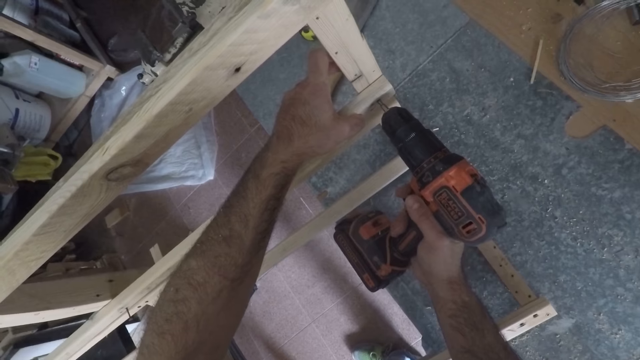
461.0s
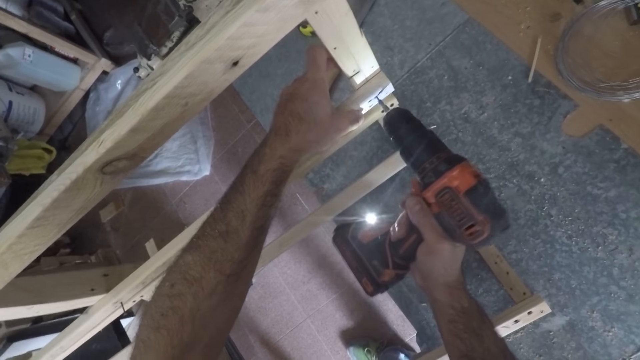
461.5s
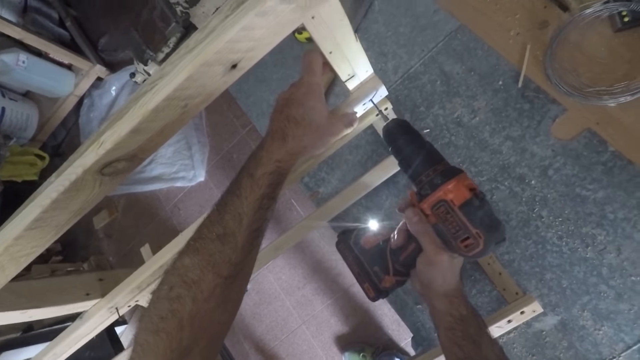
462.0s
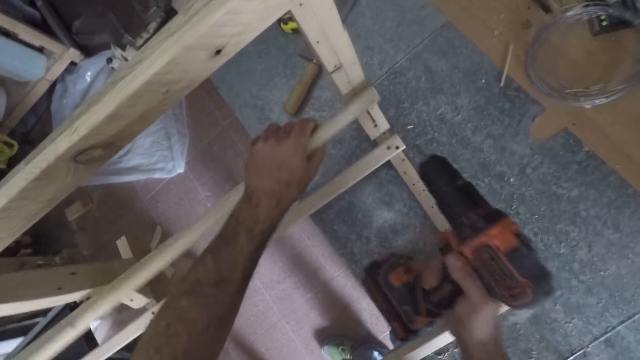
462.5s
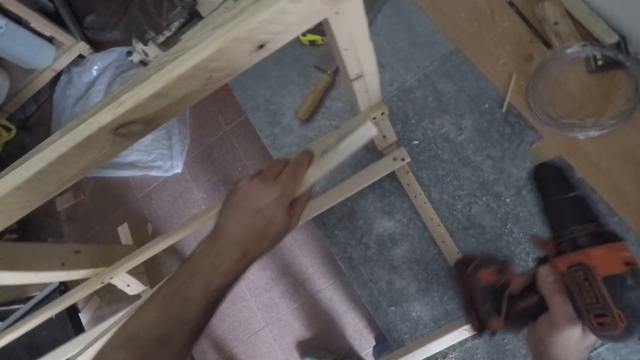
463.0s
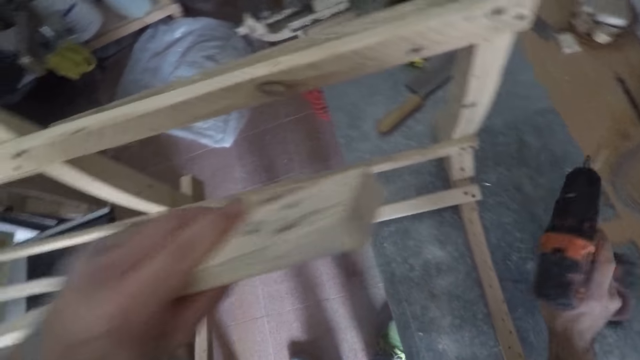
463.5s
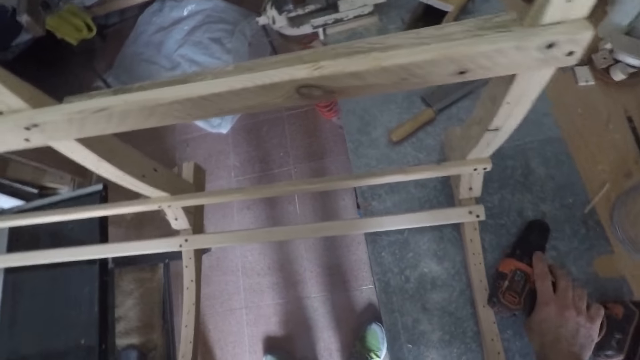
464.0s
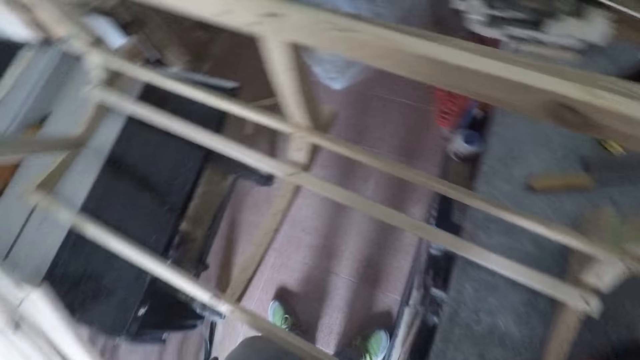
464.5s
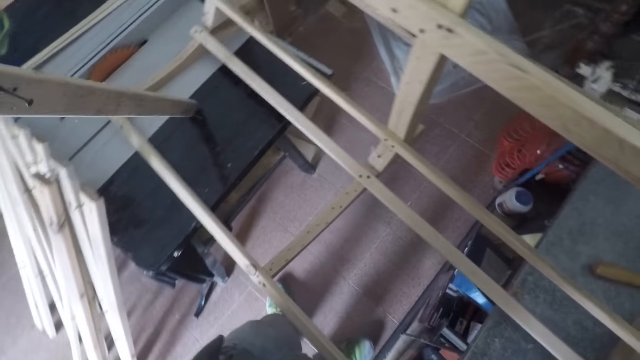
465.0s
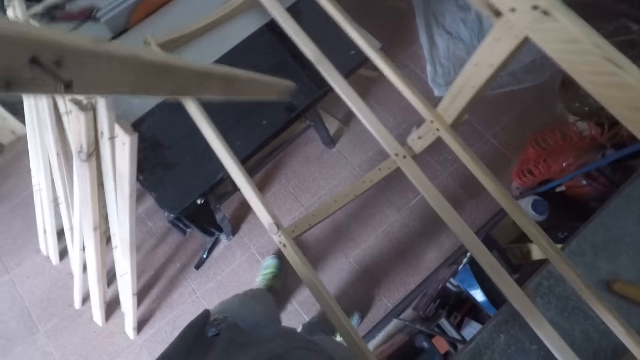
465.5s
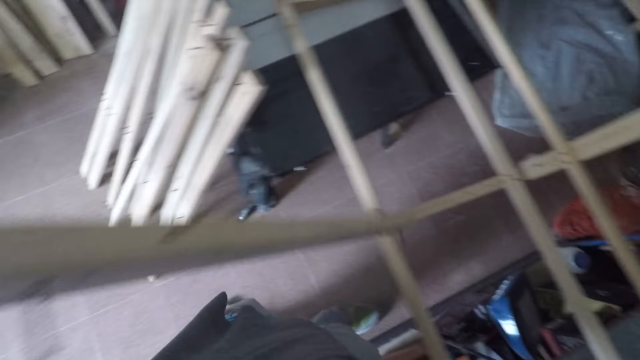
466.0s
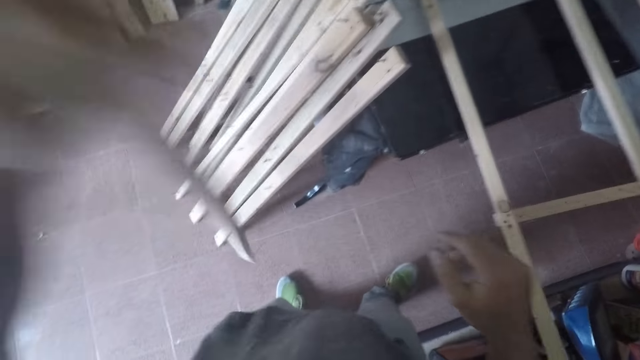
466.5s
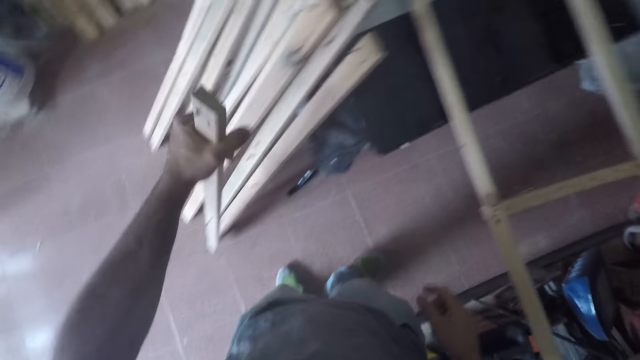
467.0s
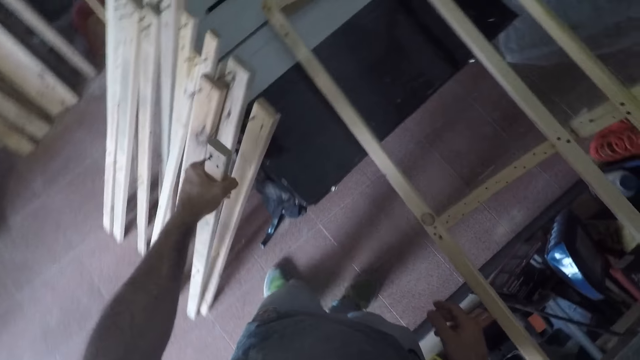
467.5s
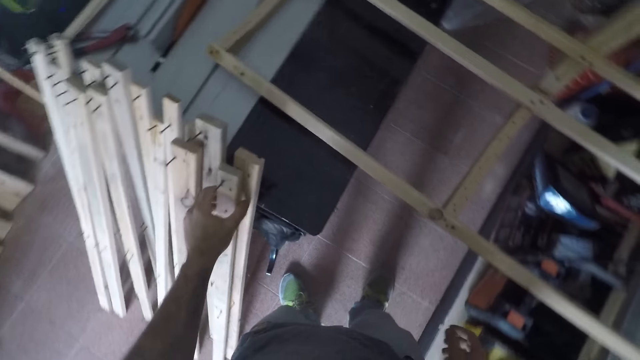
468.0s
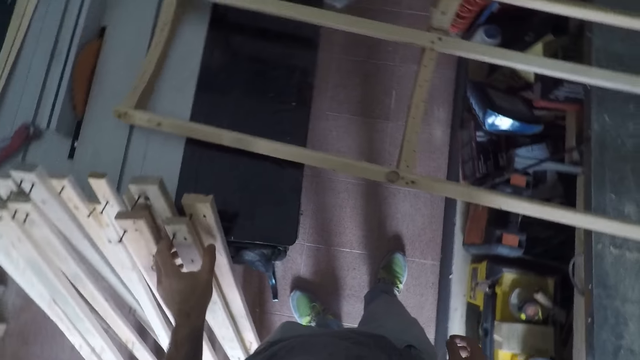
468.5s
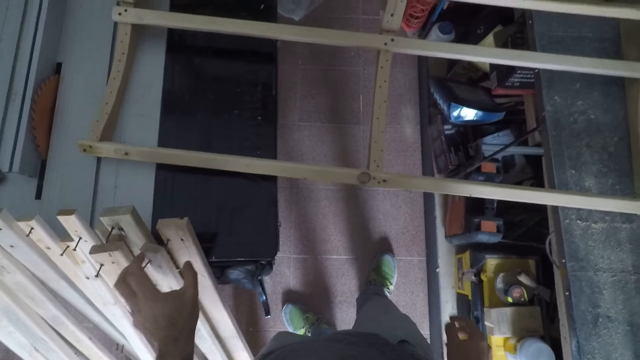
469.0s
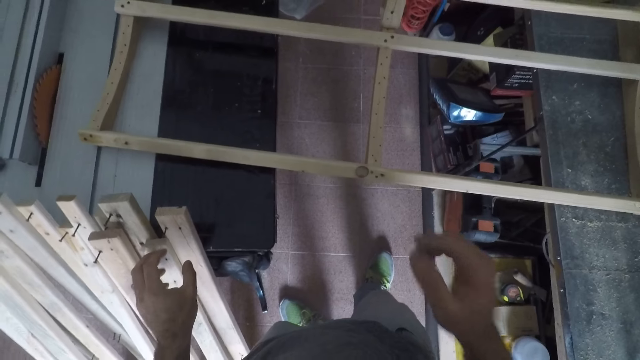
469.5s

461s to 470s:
The camera wearer picks up the piece of wood. They remove the unit from the framework. They drop the nail remover on the workbench. They move away from the table. They place the unit by the workbench on the floor. They move towards the table saw.

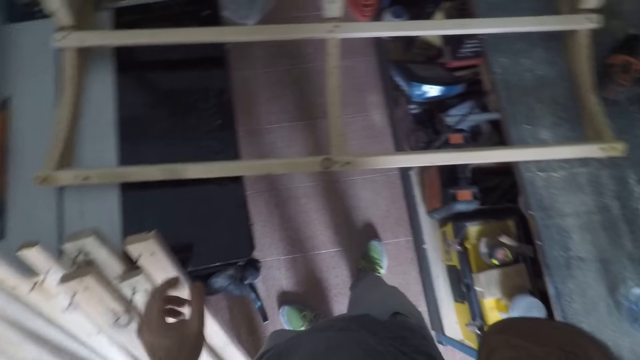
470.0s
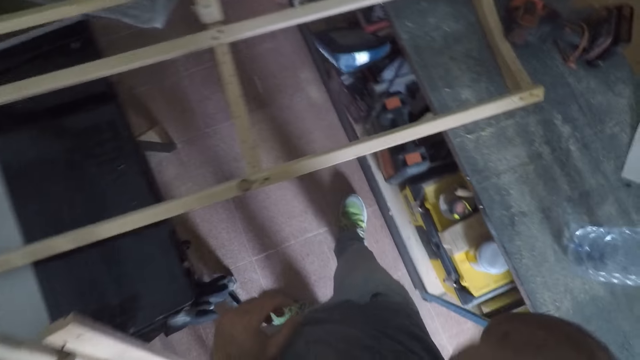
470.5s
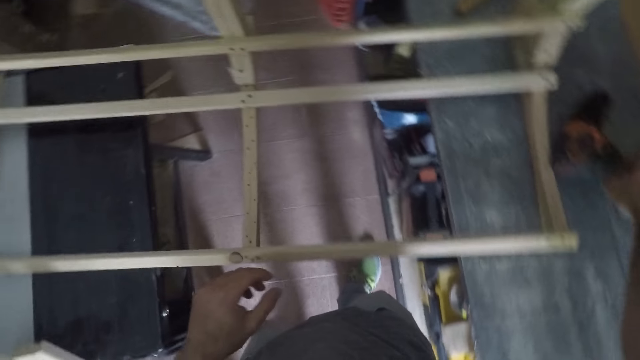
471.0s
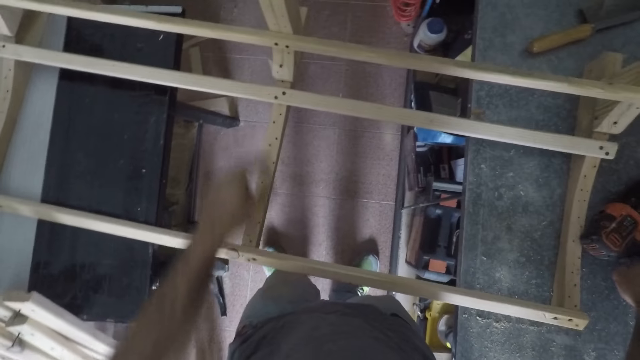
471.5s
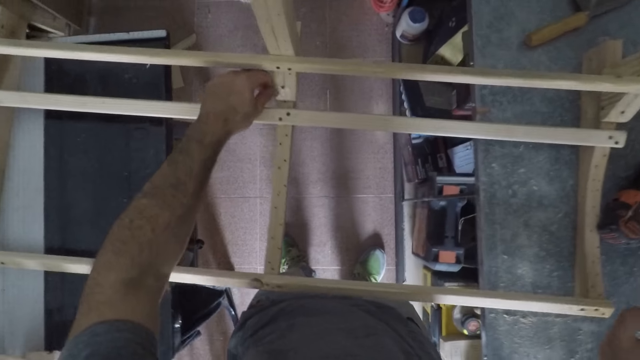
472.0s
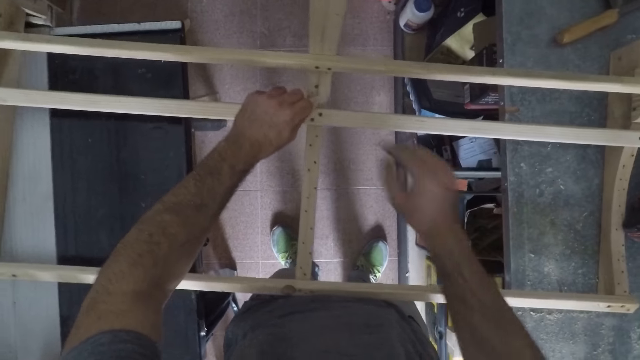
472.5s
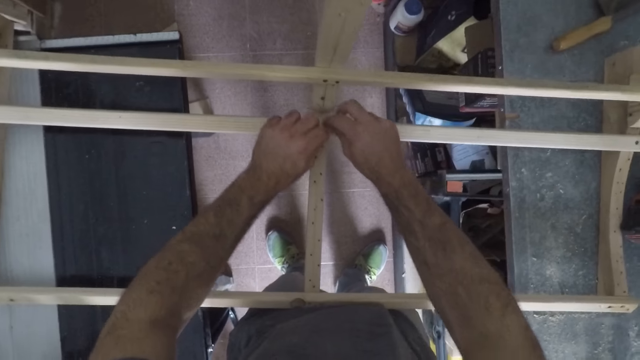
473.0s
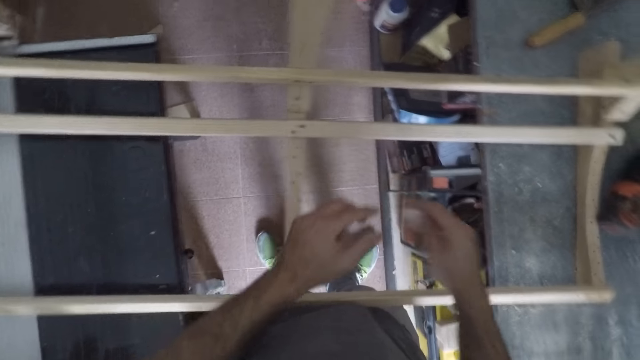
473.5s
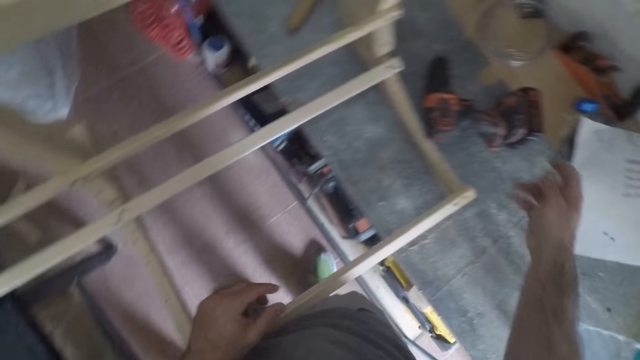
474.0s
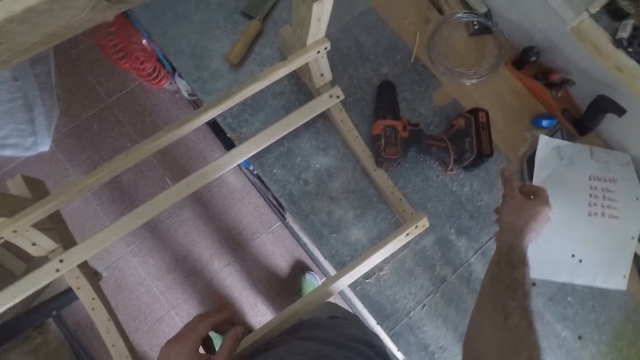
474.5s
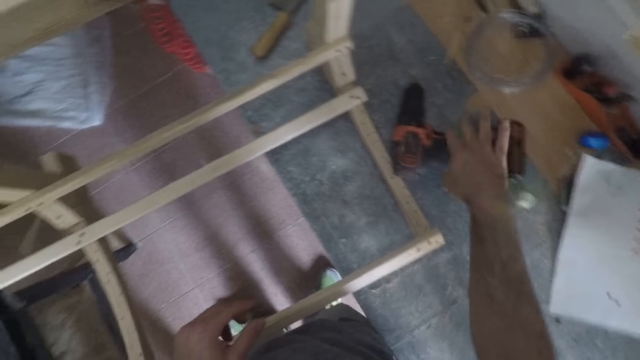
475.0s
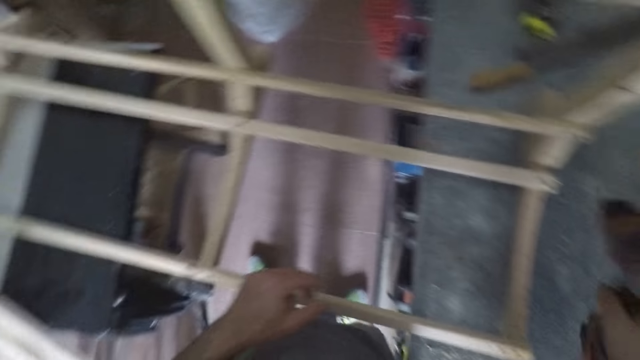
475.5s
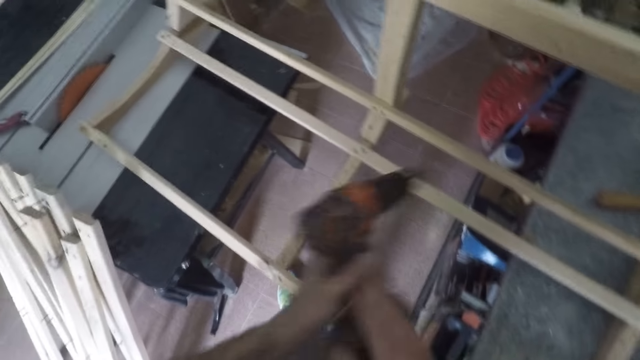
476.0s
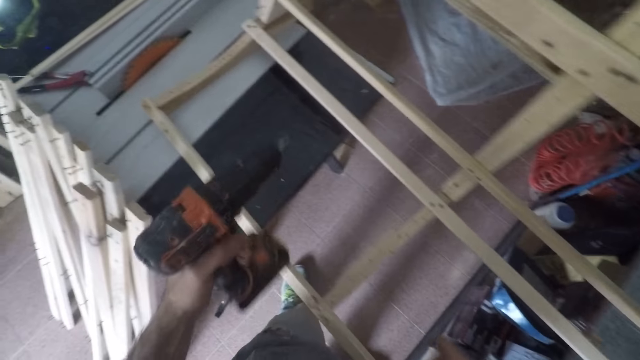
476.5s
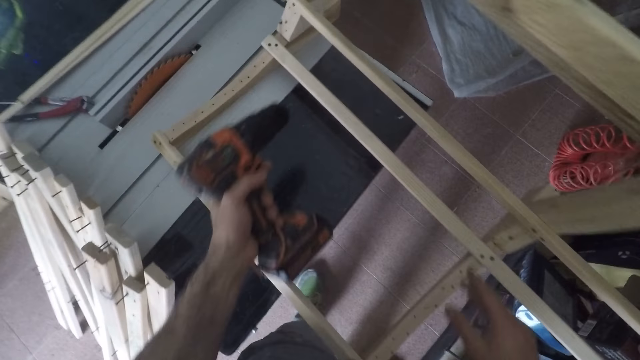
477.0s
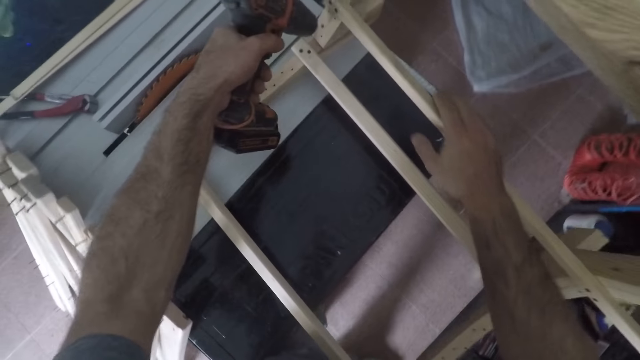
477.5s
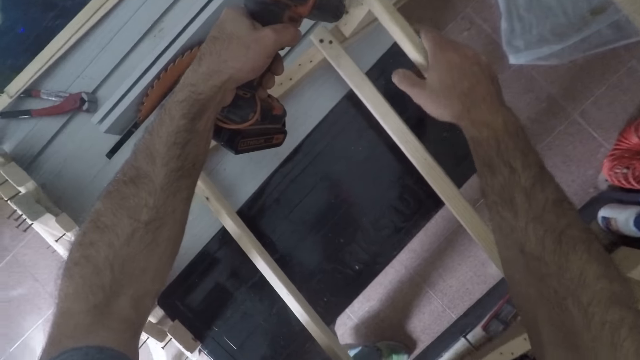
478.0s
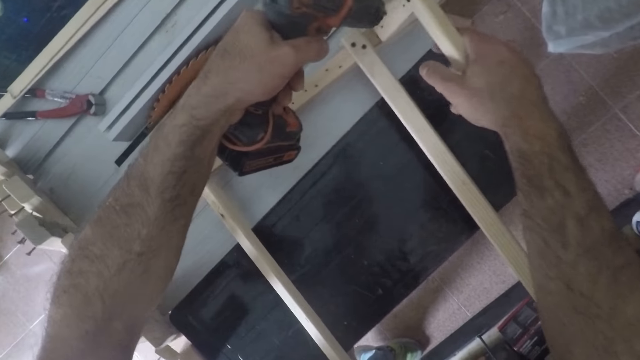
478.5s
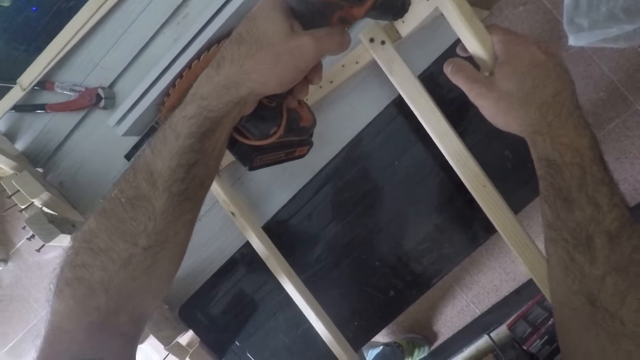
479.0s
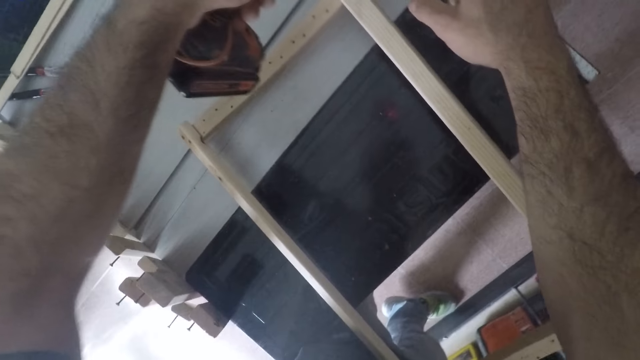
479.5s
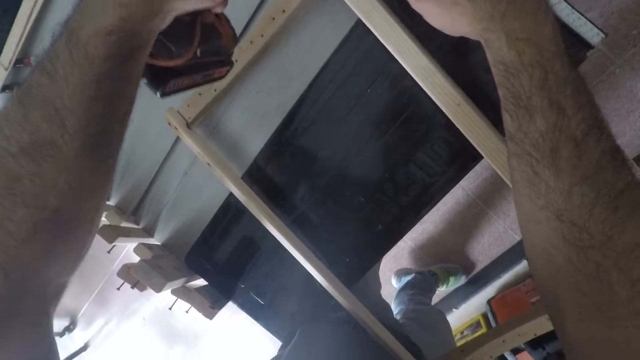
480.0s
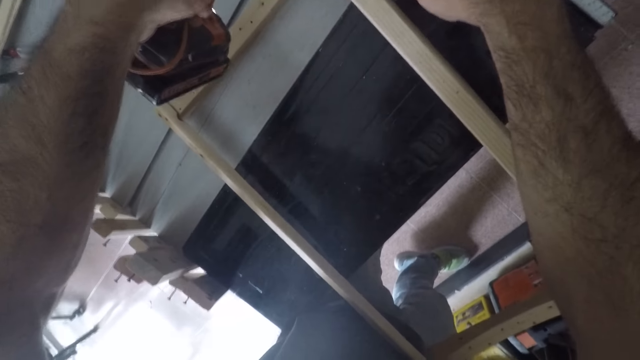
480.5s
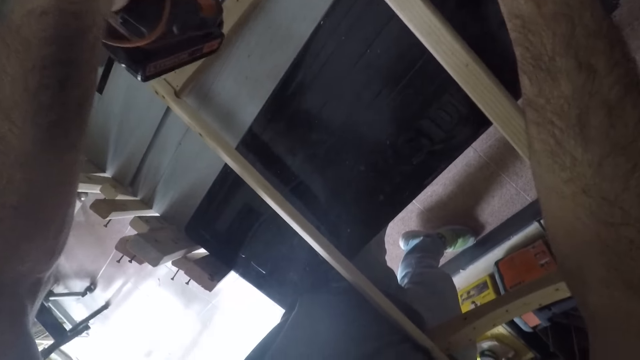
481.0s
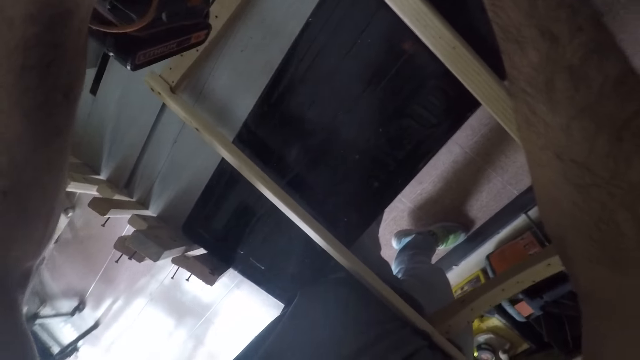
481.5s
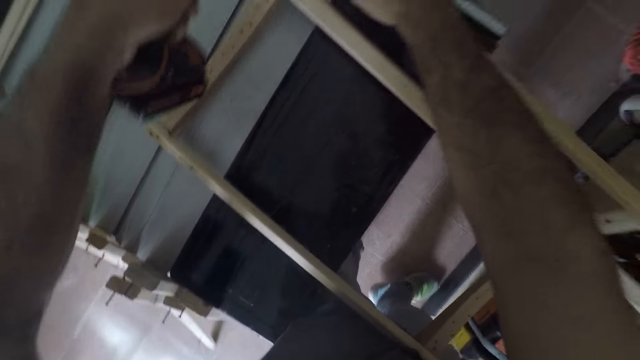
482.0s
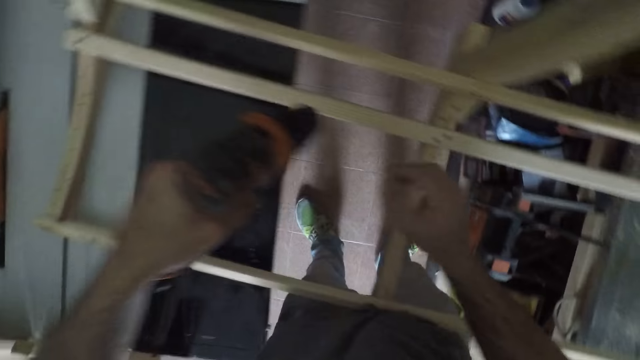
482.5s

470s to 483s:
The camera wearer raises his hand. He moves towards the table. He reaches for the drill or nail remover. He touches the nail remover. He moves his hand away from the drill. He places both his hands in the middle of the wood. He picks out a paper or tape from the middle of the wood. He throws the tape on the workbench. He picks up the drill. He places the drill on his other hand. He holds the wood. He detaches nails from wooden units in the framework. He places the drill on the wood. He unscrews the nail.
